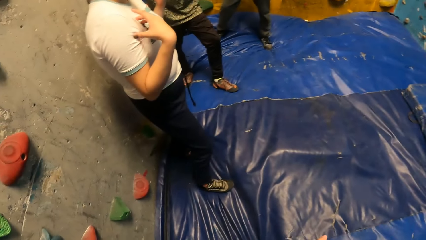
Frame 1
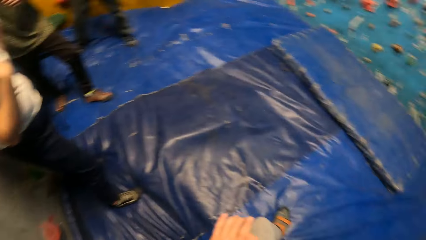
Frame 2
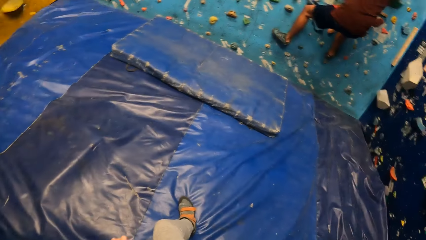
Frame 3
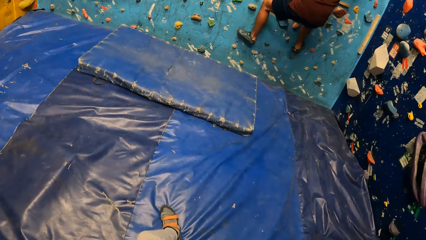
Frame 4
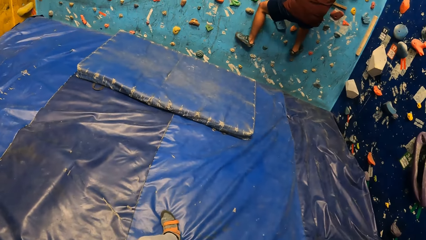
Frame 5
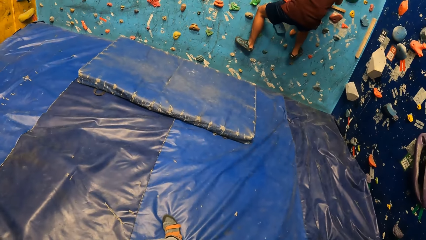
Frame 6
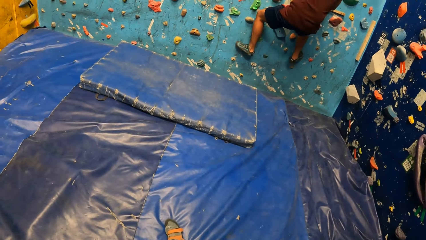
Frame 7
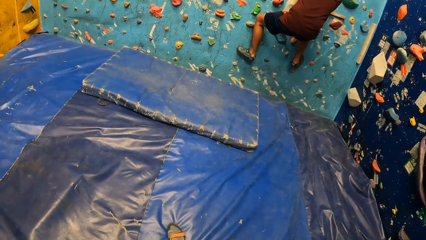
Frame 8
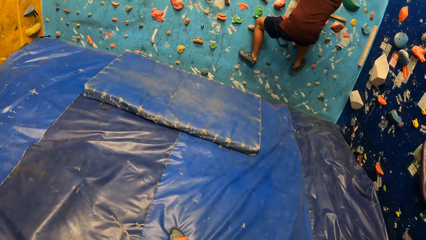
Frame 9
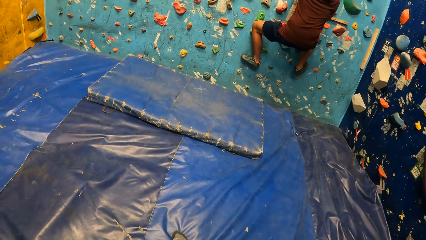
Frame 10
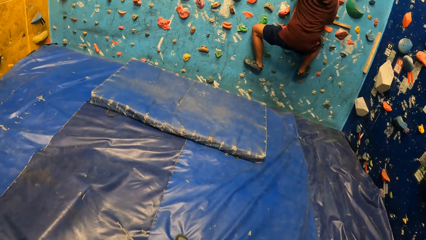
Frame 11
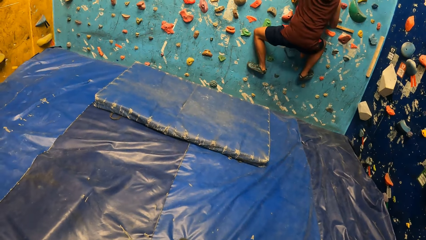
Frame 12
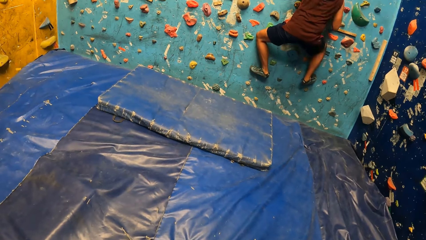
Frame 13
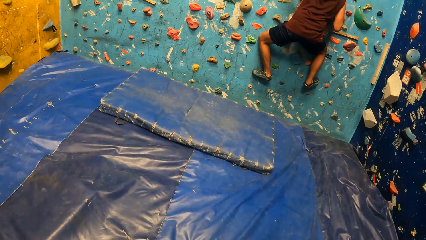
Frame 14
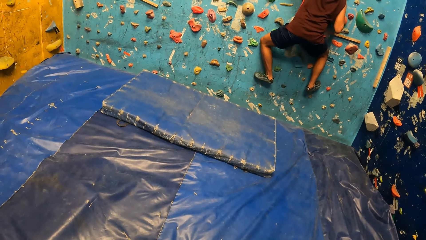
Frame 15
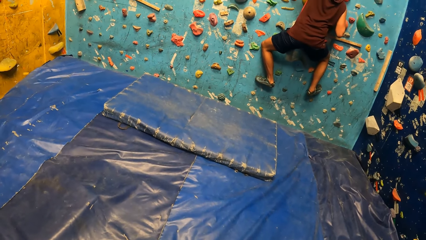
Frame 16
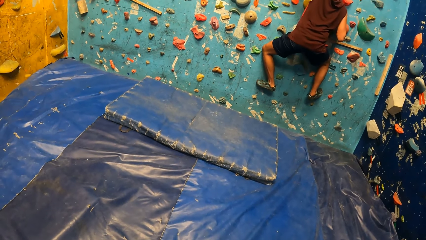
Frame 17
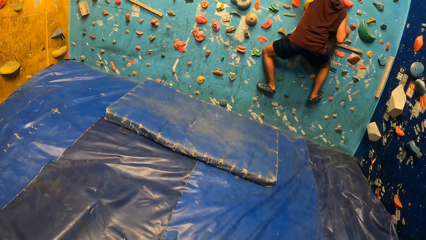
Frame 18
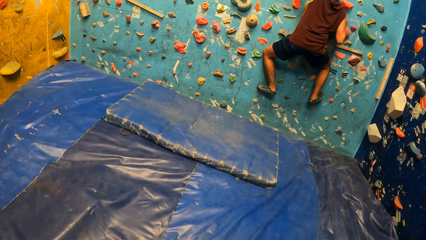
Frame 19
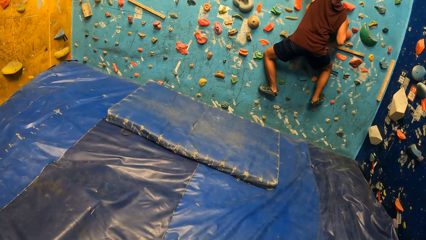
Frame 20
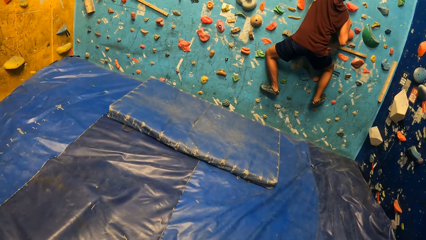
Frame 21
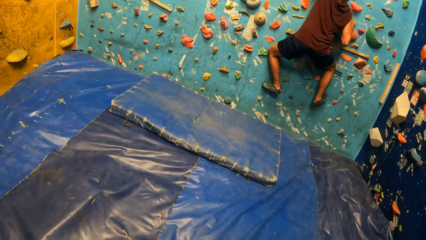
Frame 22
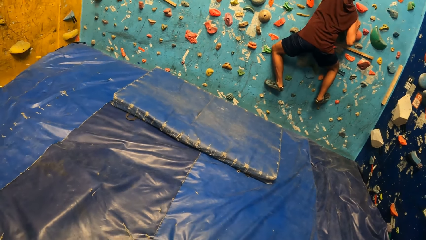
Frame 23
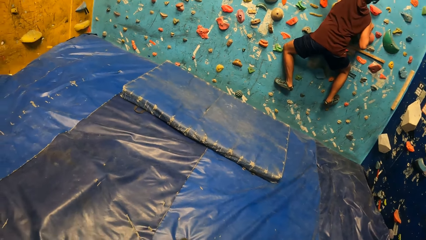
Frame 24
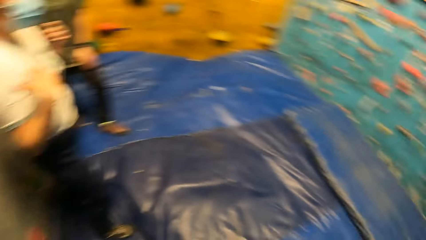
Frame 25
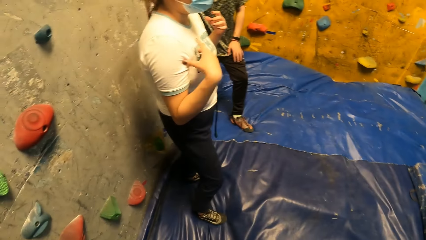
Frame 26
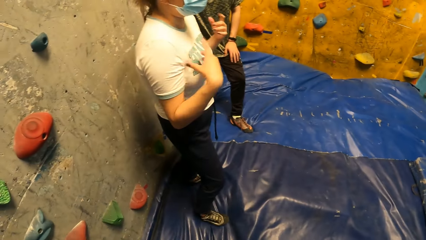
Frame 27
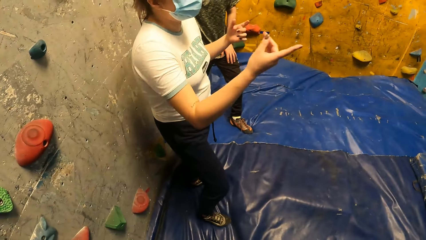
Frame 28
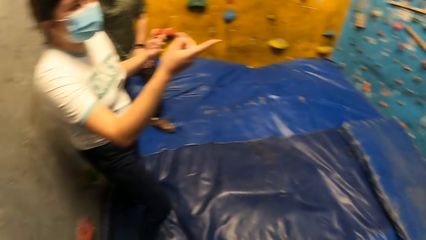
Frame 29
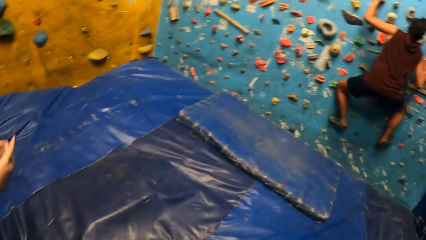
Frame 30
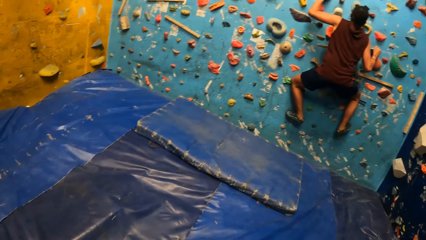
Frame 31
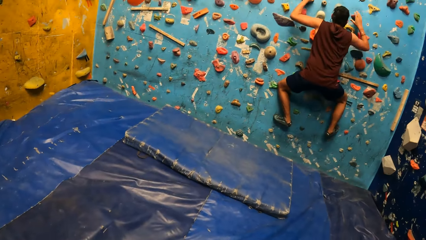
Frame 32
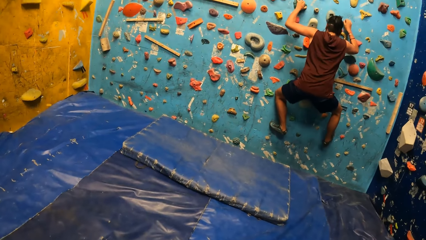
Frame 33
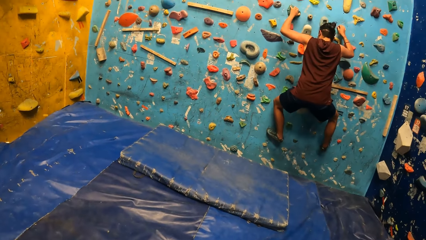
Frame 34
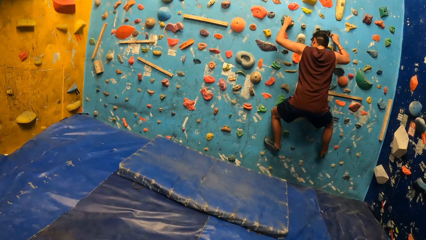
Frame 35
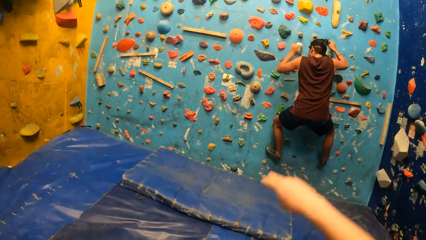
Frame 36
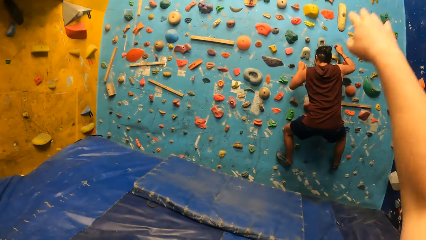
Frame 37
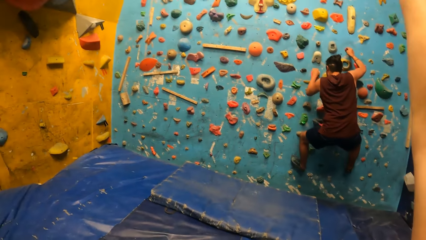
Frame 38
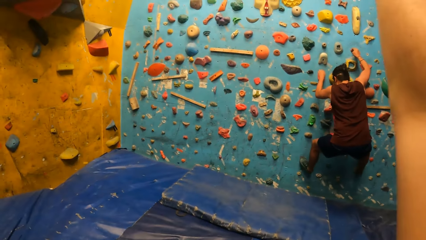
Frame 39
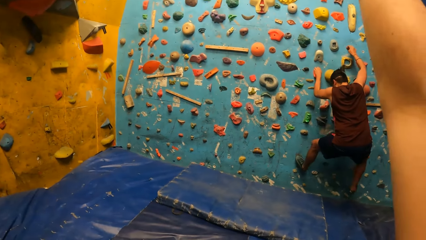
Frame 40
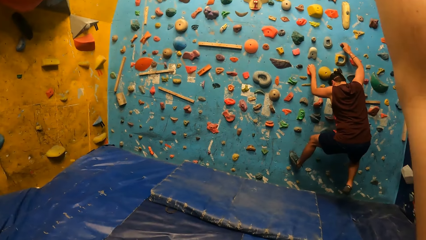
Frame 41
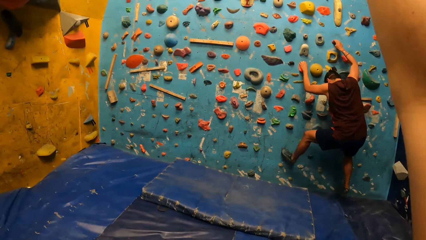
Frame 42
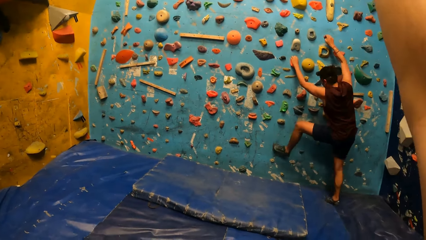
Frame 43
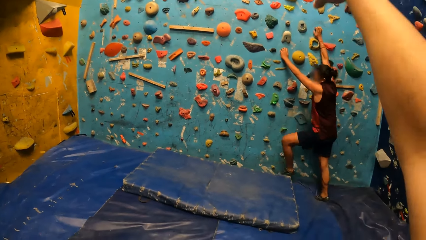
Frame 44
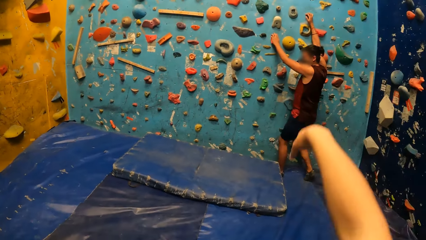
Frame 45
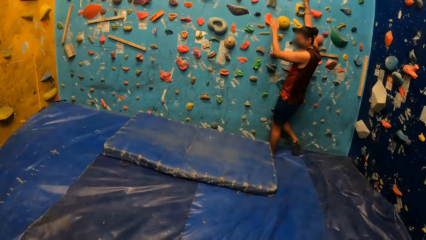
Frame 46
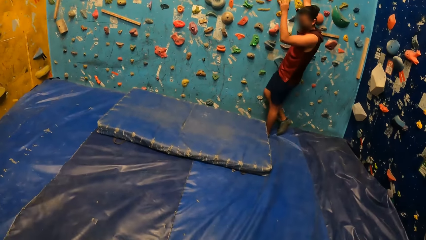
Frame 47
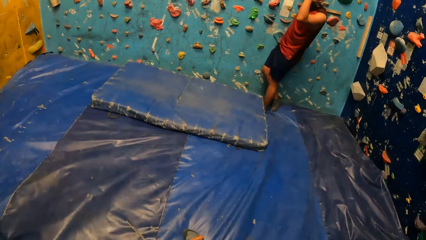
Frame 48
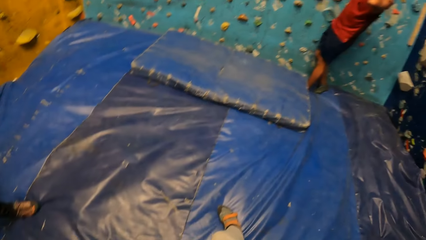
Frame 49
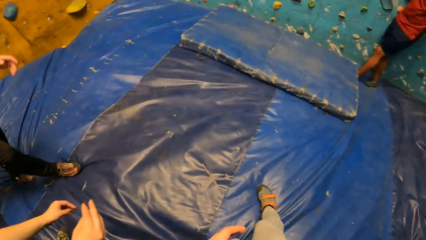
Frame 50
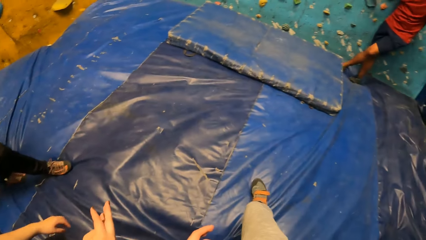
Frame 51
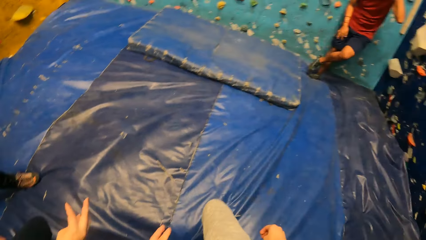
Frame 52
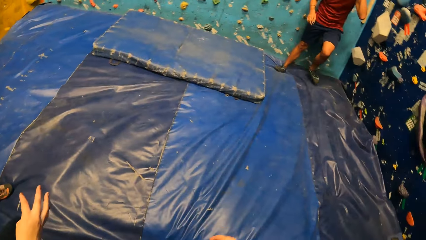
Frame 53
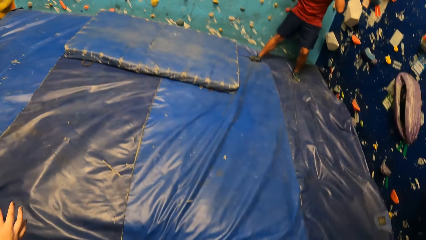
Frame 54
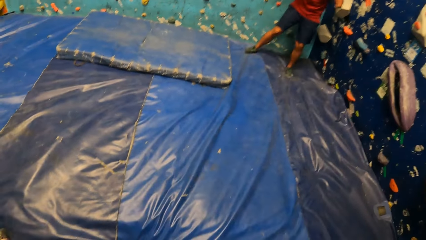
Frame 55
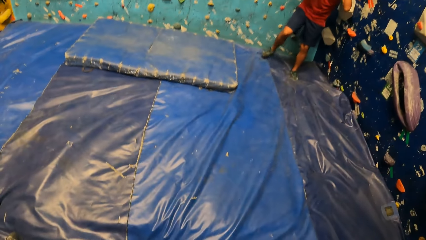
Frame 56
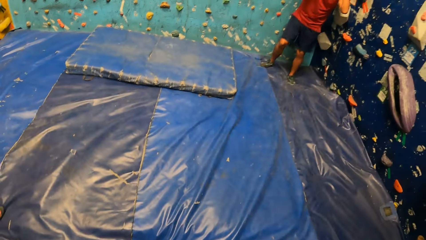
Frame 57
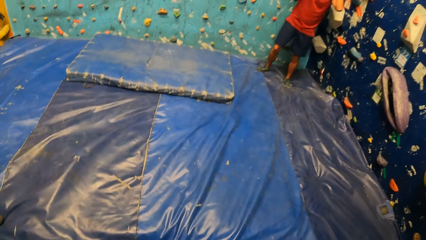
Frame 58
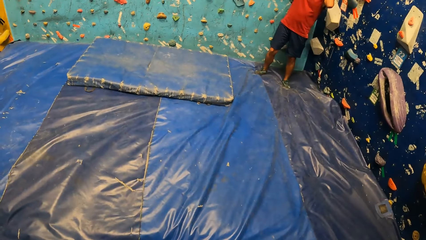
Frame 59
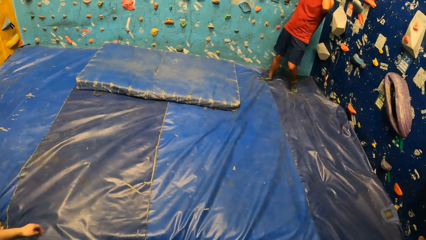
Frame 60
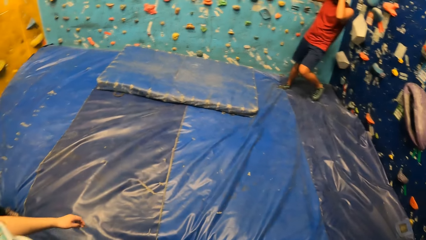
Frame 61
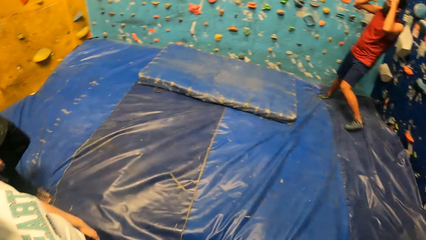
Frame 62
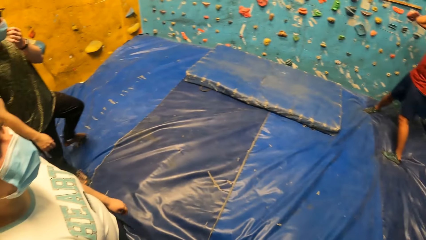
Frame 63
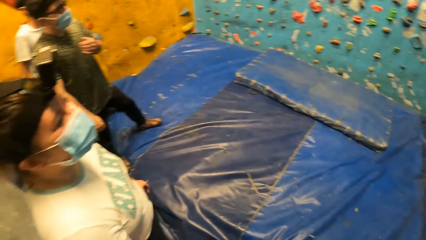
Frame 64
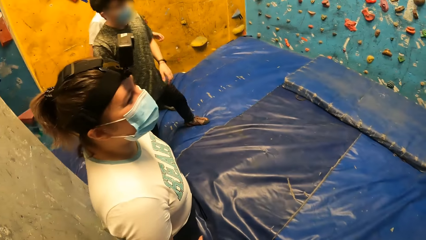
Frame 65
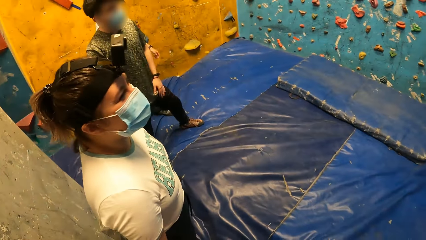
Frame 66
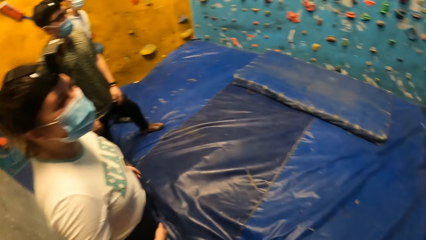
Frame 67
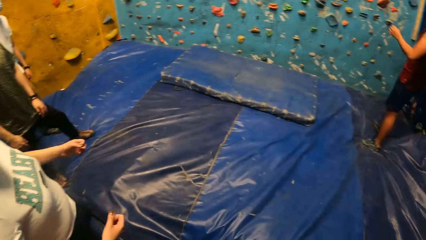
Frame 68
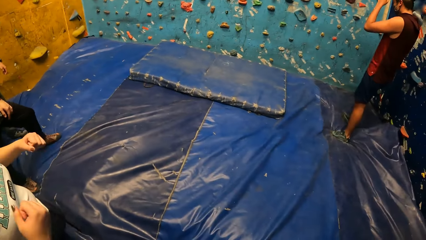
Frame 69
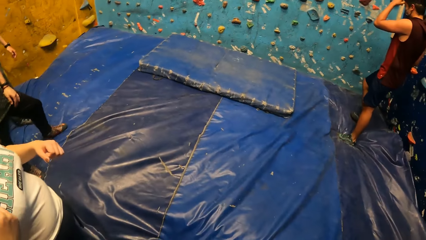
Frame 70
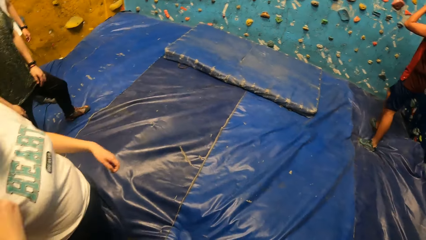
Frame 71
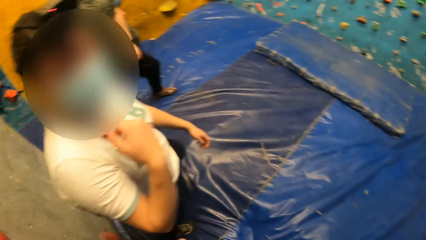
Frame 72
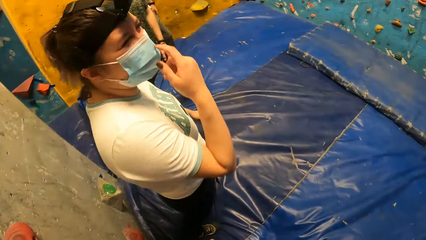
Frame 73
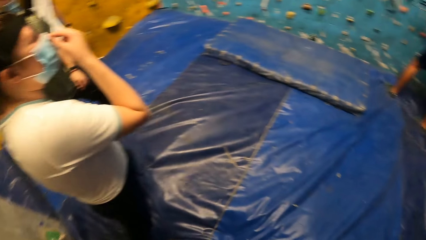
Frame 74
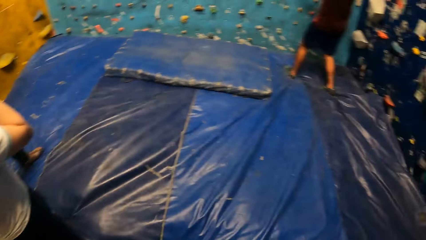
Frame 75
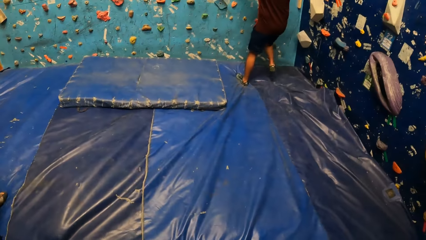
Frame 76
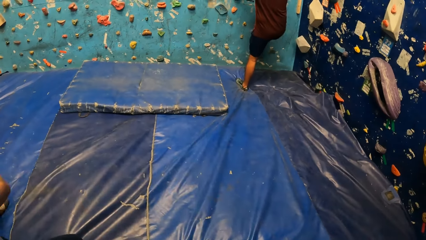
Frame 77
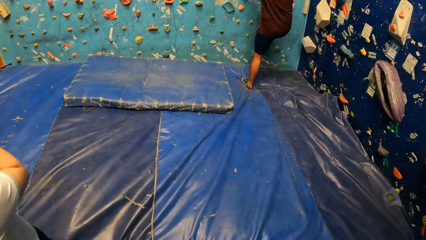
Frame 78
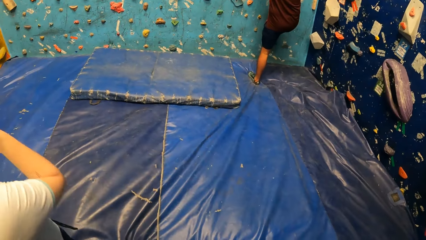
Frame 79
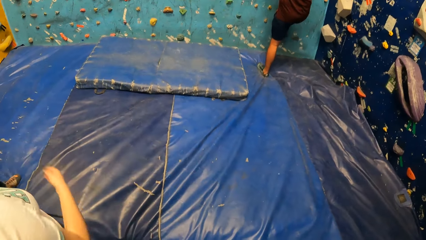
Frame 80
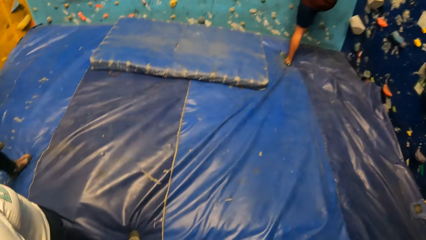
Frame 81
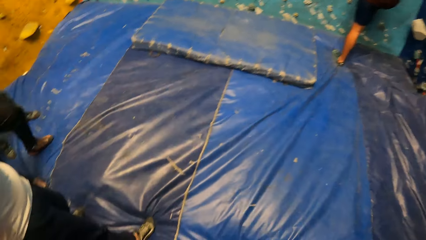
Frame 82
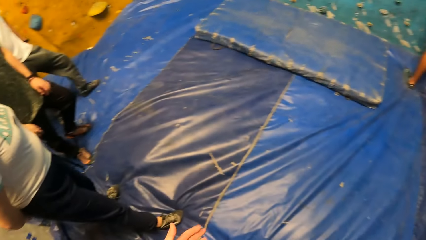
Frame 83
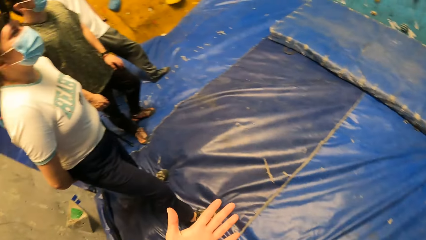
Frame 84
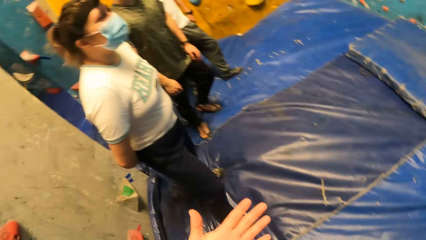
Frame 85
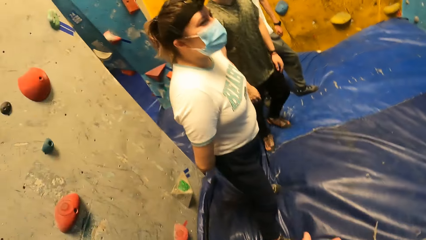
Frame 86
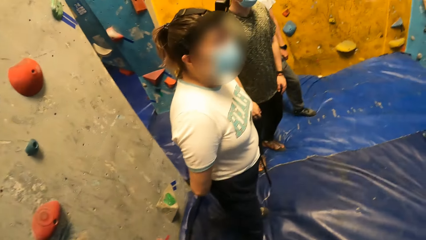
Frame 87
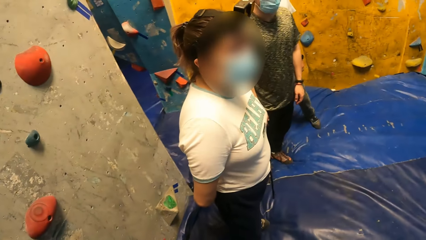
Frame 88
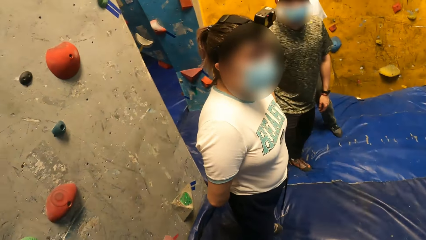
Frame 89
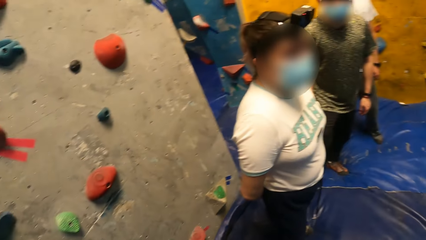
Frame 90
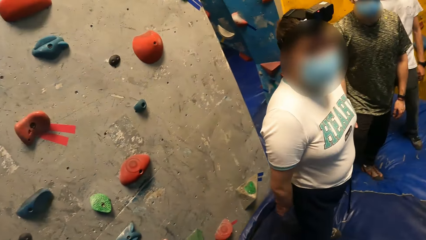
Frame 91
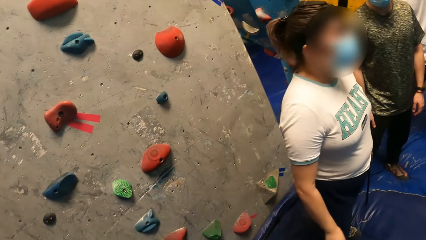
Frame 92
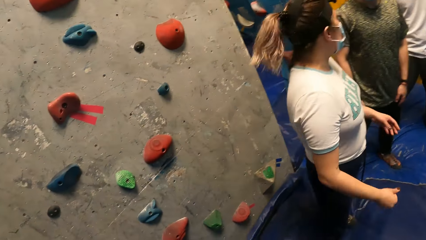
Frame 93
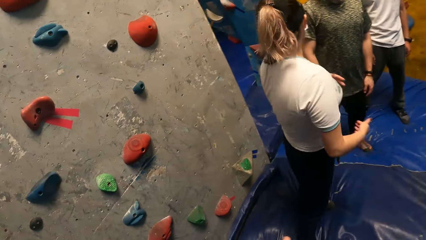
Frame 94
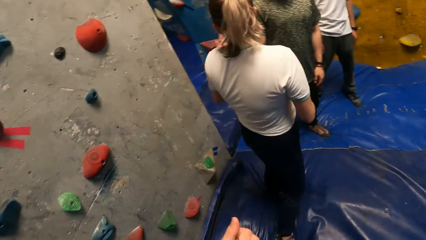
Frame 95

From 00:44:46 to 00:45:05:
The camera wearer turns around the room. They stare at a man. Another man walks on the climbing wall. A woman points at the climbing wall. The other man walks down the climbing wall. The camera wearer raises the right hand towards the wall. They lower the right hand from the wall. They look at a lady. The other man climbs the climbing wall.
